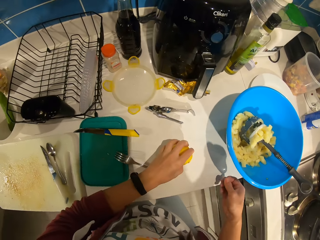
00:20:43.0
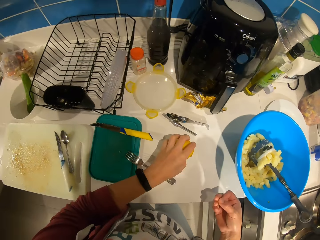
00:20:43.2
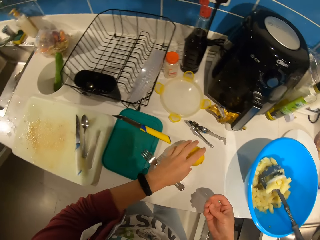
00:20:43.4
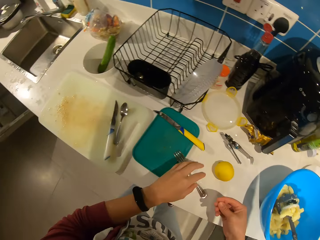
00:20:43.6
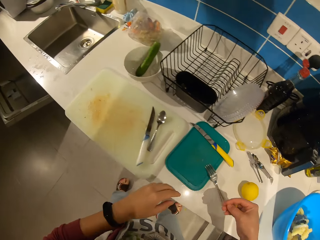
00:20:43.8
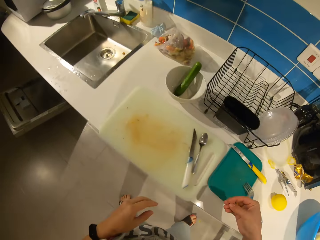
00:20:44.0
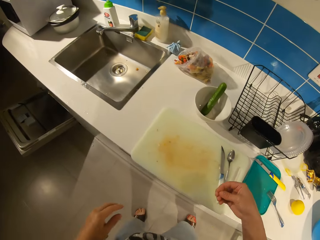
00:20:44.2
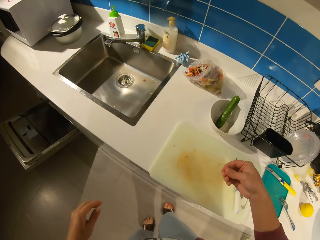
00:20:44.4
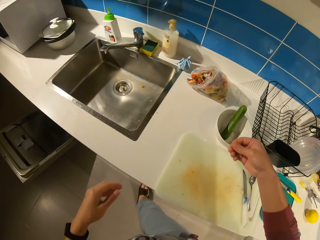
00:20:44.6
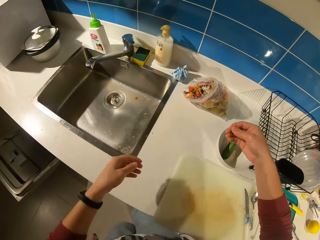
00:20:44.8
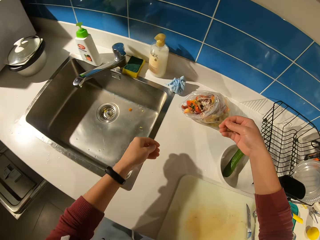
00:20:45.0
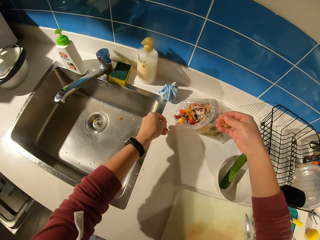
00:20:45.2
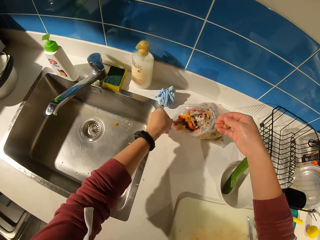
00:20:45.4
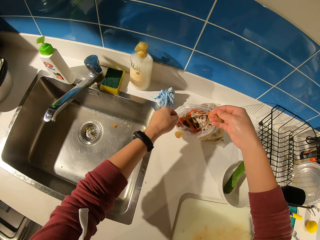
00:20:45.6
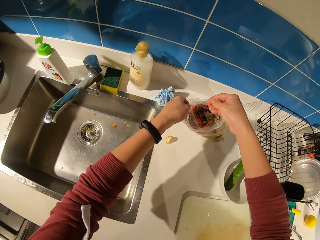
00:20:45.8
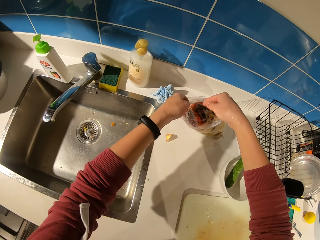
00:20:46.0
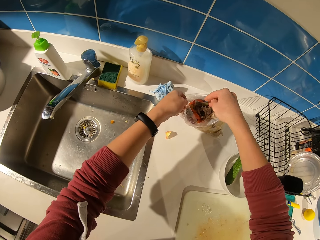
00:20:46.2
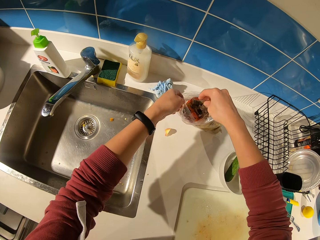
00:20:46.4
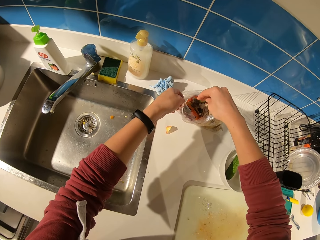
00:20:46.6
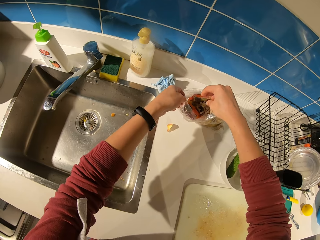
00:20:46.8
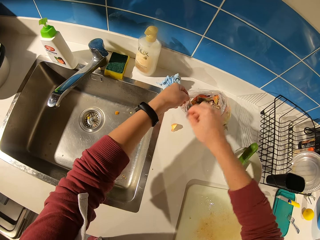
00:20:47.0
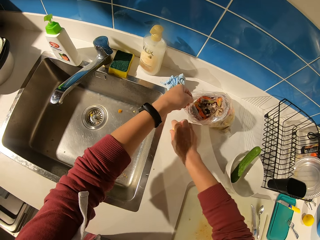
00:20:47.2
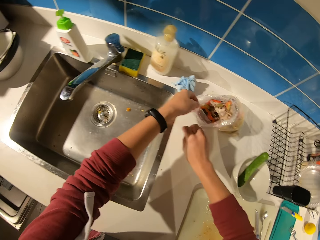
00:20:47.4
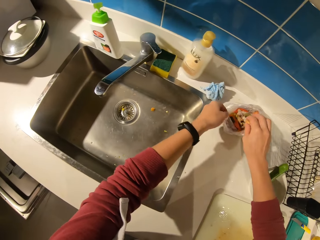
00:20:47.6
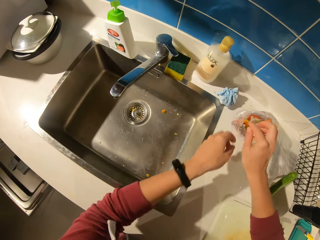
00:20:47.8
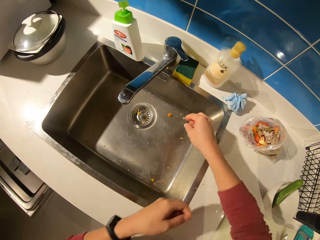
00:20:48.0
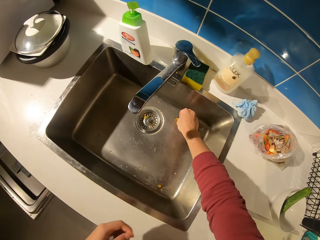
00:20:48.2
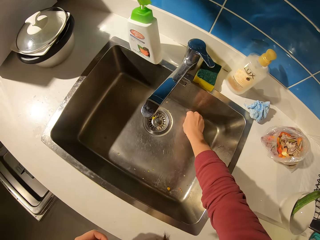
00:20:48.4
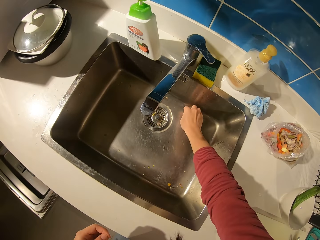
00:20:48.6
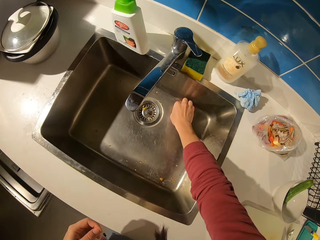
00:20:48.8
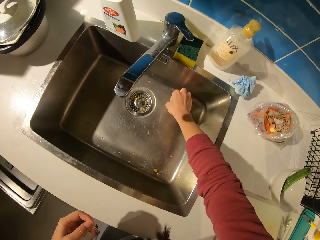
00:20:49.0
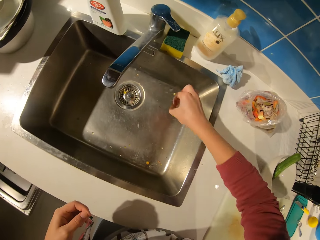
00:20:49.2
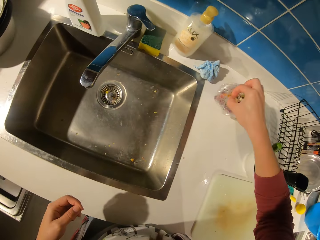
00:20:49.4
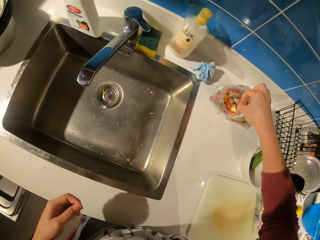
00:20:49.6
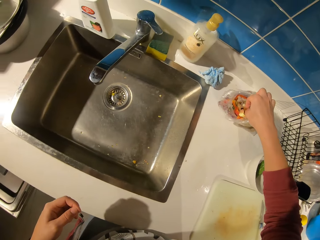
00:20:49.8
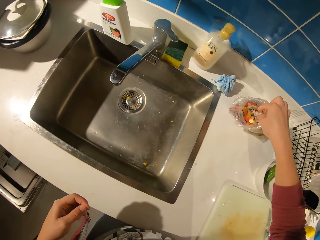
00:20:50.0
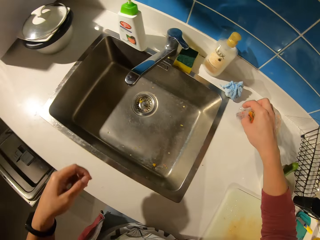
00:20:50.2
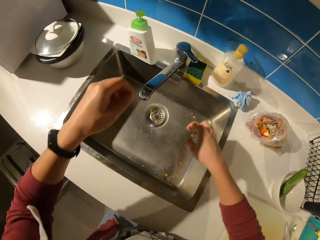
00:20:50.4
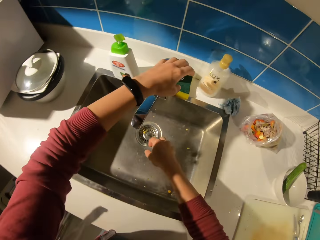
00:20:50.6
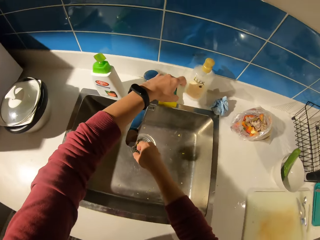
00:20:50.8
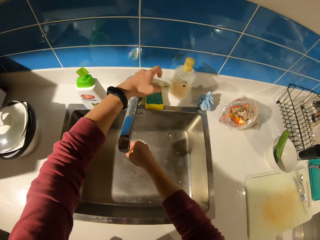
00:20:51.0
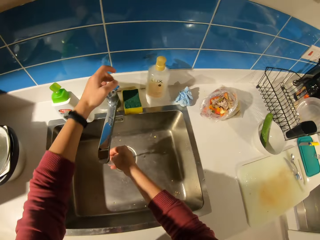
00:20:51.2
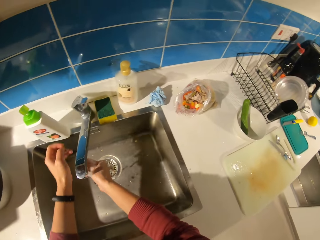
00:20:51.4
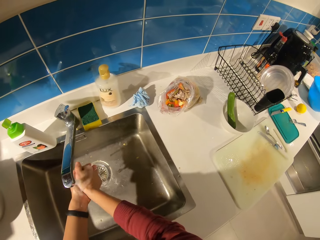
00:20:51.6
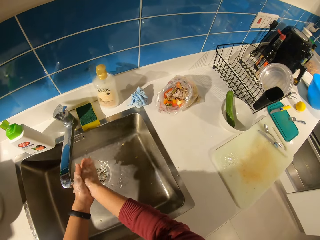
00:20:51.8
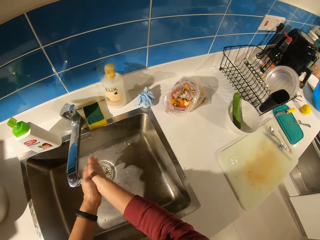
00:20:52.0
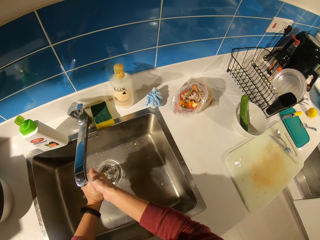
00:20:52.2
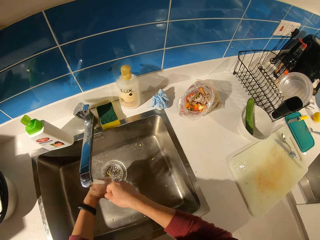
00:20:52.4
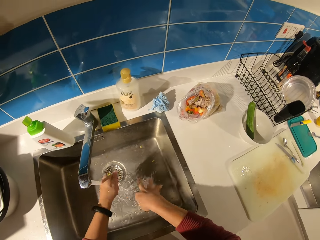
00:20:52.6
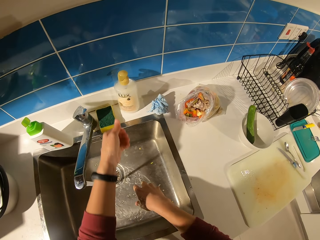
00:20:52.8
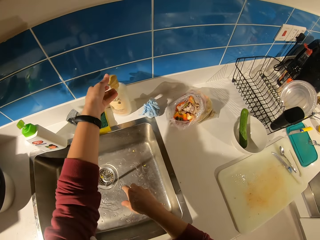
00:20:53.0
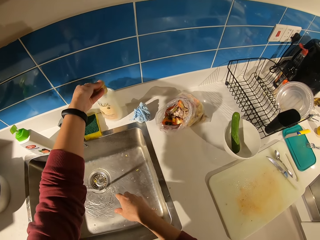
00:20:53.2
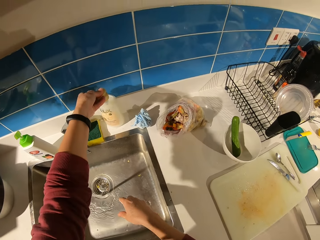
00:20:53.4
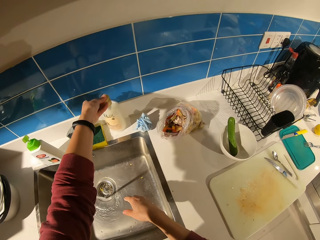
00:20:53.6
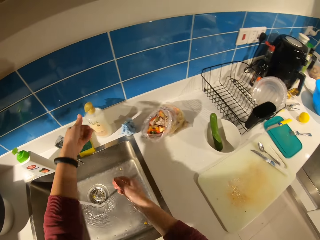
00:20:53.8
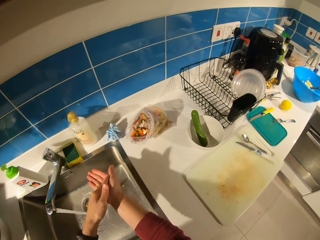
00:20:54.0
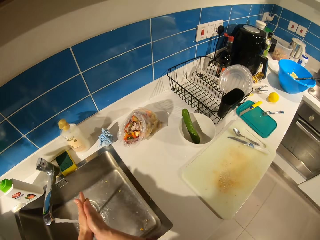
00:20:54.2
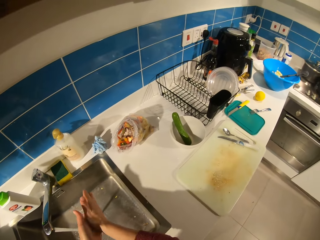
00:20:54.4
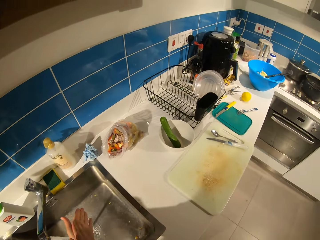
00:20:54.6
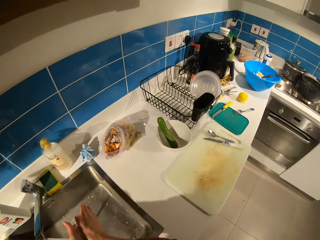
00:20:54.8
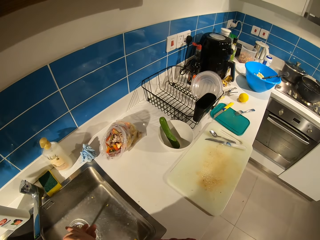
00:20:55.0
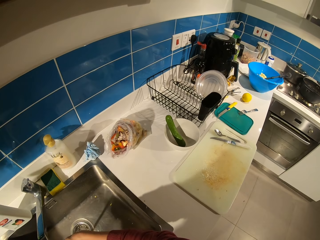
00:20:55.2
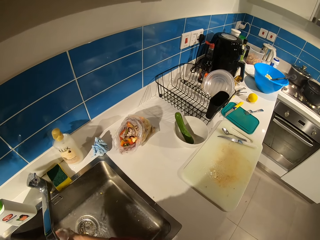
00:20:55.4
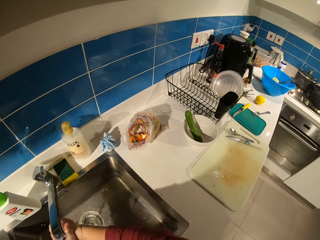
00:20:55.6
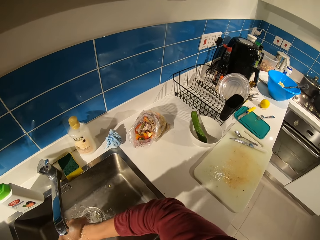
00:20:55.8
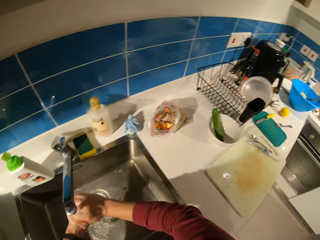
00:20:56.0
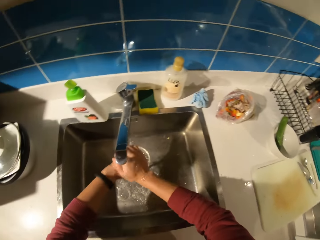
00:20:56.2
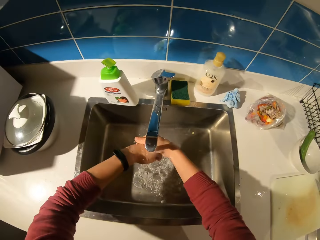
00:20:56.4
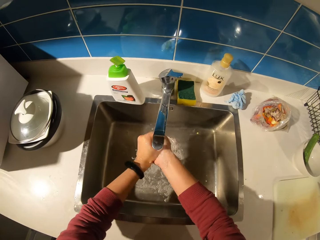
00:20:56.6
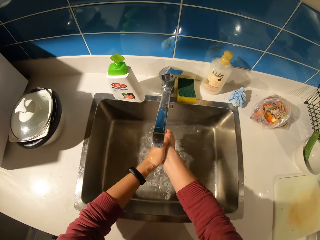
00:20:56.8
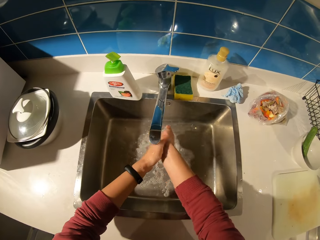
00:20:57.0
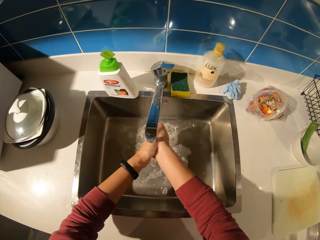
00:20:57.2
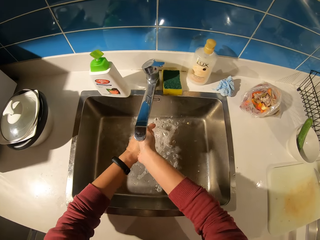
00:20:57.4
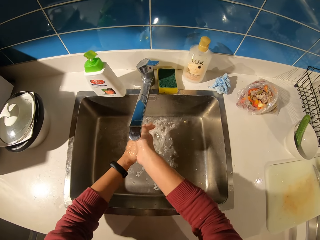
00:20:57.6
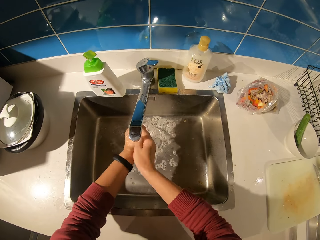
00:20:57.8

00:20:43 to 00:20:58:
The camera wearer shifts the position of the orange on the countertop. They walk along the countertop to the bin bag. They hold the nylon. They pour the dirt into the dirt bag. They pick a tomato piece from the counter. They drop the pieces in the dirt bag. They pick another dirt inside the sink. They drop the dirt in the dirt bag. They turn on the switch knob. They wash hands on the sink. They apply hand wash on the left hand. They press the soap. They wash hands on the sink.

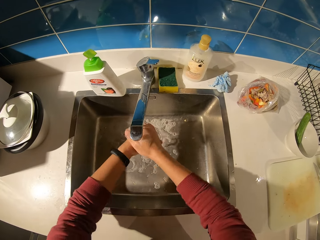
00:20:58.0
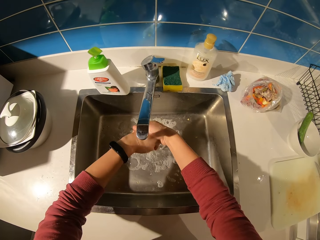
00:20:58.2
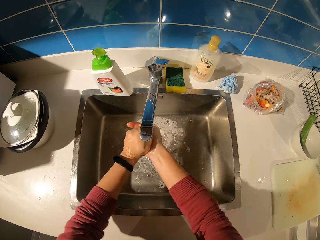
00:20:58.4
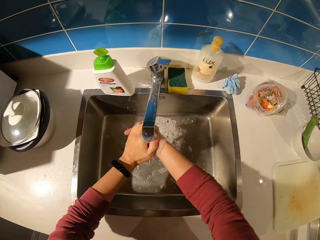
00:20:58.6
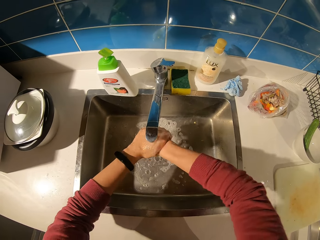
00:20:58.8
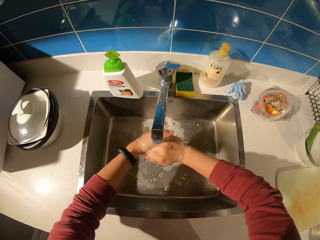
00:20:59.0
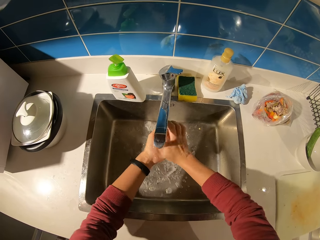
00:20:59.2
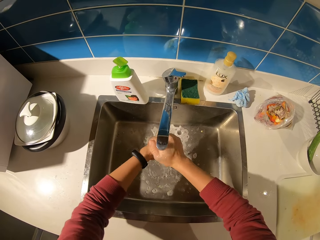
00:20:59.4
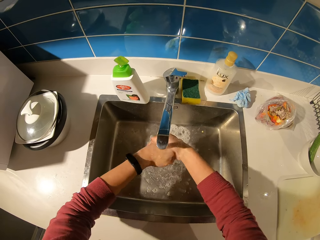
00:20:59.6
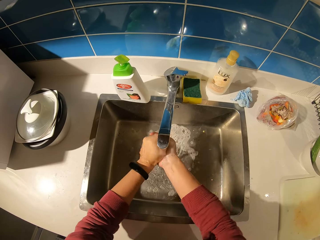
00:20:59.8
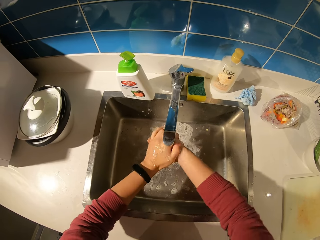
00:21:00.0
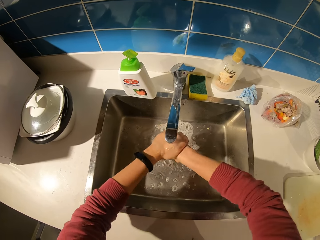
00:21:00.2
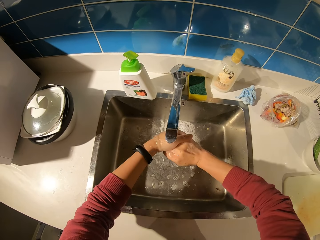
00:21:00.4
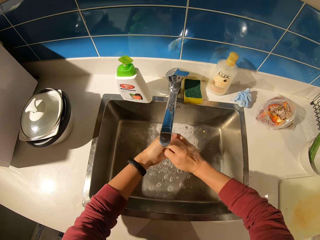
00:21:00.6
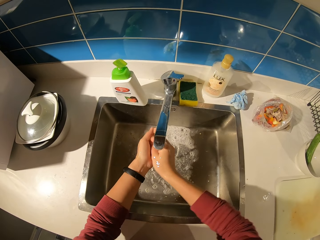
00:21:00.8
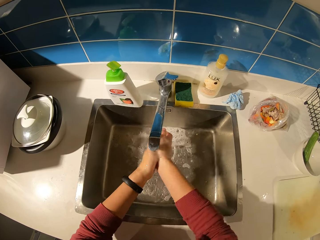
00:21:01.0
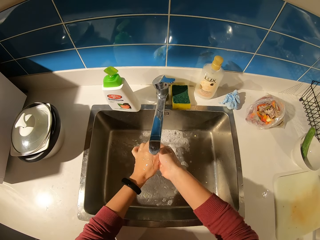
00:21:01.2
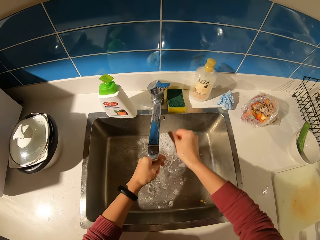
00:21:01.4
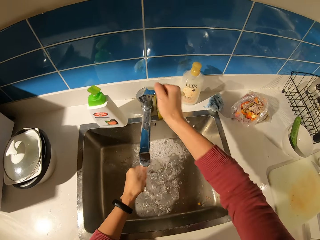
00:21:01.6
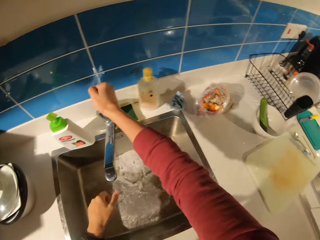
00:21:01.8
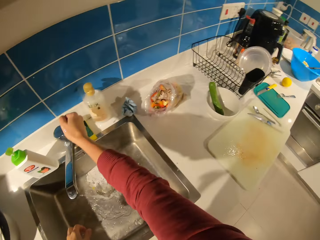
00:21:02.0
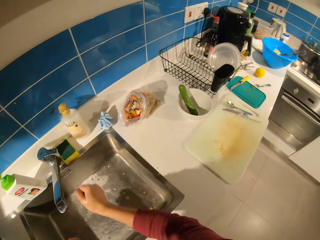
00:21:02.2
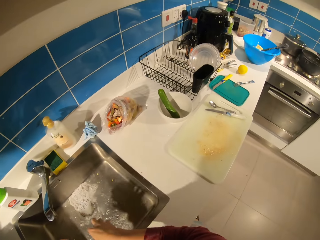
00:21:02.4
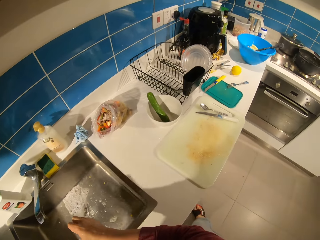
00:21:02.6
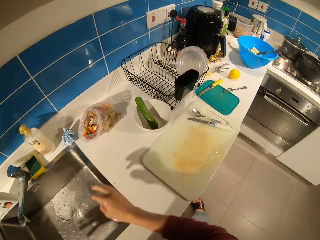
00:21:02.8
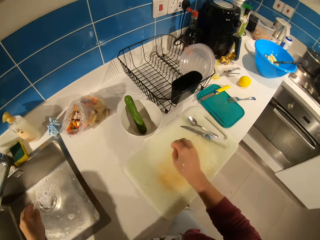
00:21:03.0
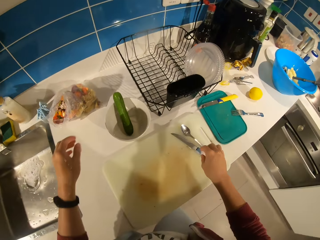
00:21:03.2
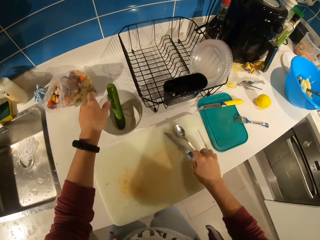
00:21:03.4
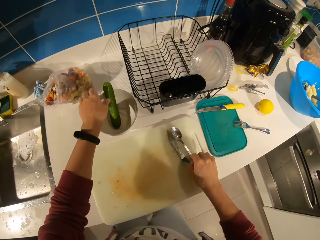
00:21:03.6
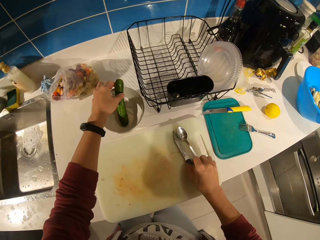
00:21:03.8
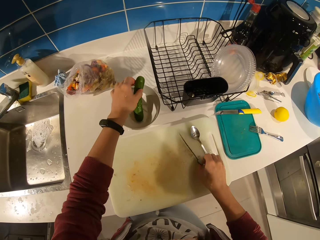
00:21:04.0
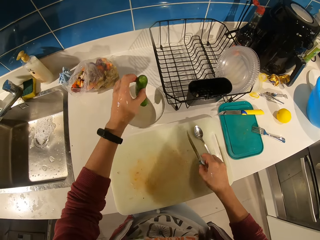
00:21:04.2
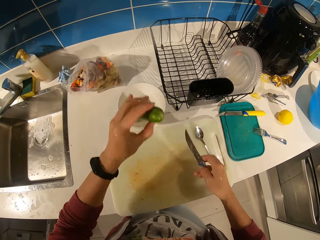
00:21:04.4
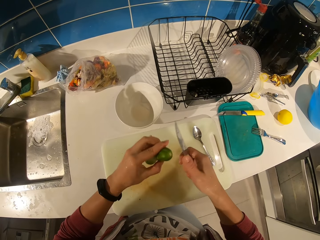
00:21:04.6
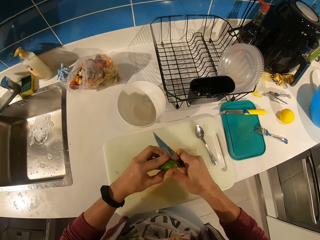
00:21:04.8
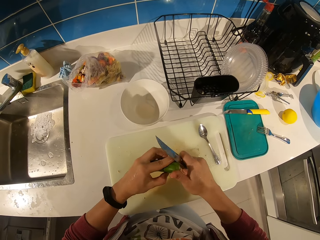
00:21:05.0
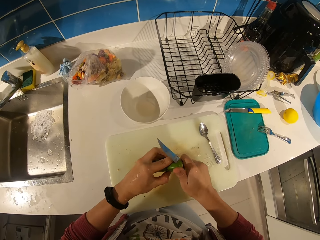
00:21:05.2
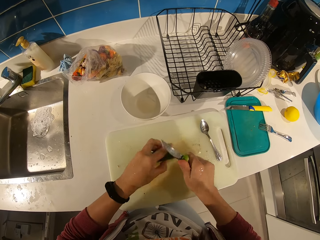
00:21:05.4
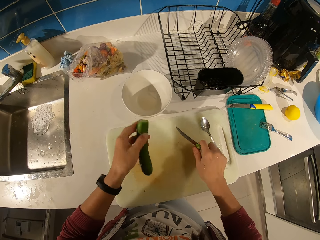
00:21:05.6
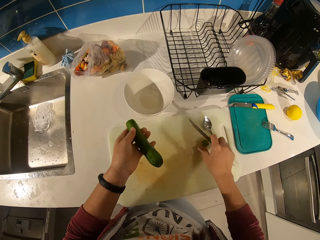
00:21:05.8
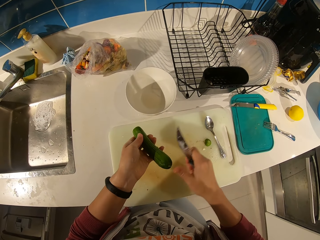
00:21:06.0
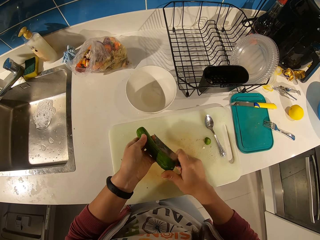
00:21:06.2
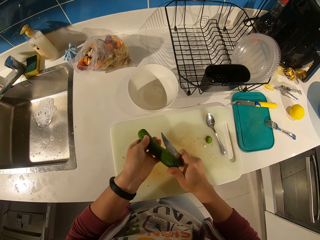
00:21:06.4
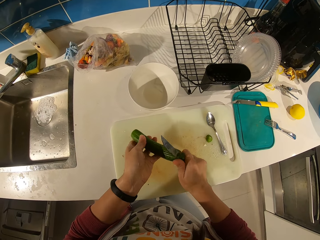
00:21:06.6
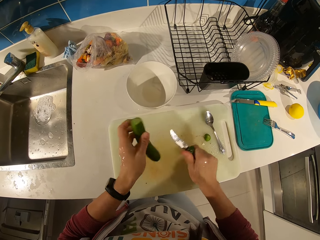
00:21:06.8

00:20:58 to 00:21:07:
The camera wearer closes the tap. They walk along the countertop. They pick the knife on the chopping board. They pick the cucumber from the plate on the countertop. They slice both edges of the cucumber with the knife.
